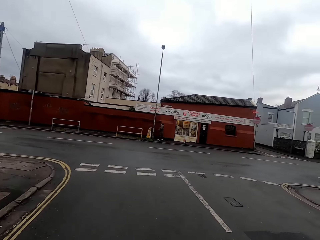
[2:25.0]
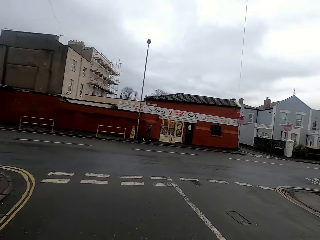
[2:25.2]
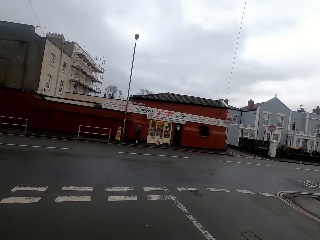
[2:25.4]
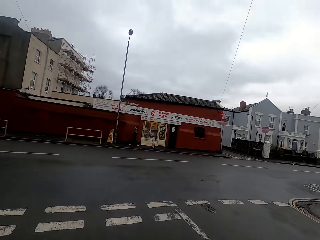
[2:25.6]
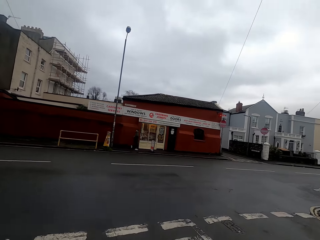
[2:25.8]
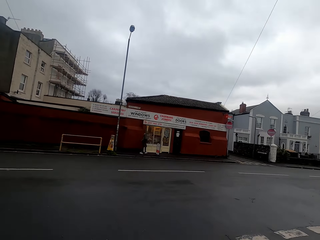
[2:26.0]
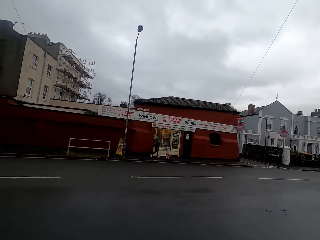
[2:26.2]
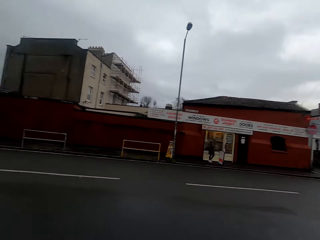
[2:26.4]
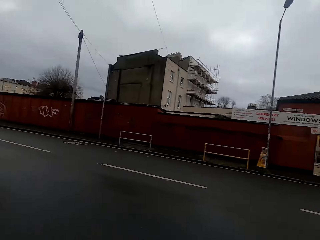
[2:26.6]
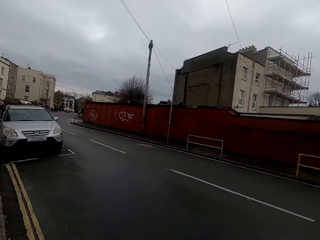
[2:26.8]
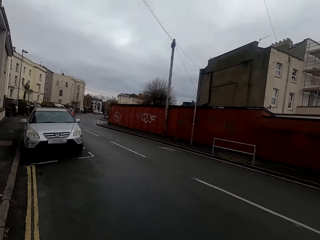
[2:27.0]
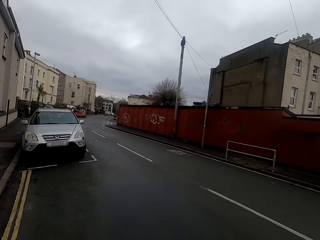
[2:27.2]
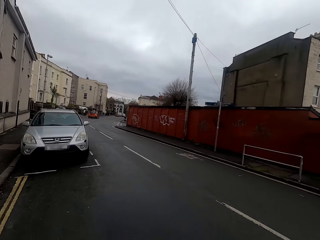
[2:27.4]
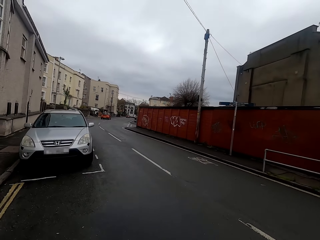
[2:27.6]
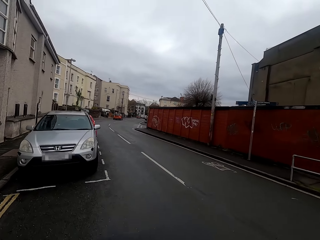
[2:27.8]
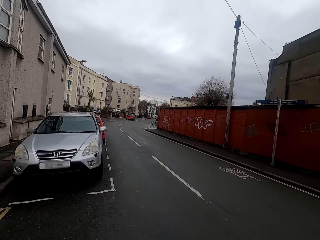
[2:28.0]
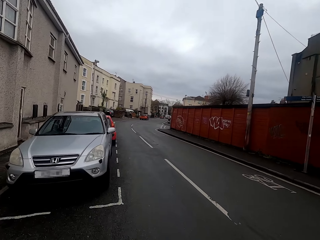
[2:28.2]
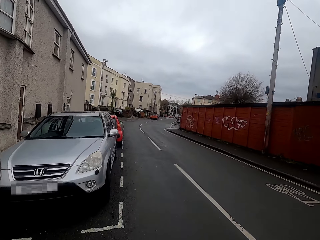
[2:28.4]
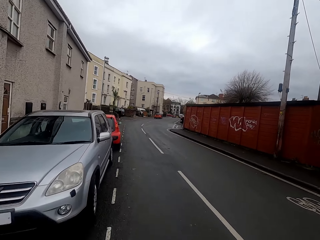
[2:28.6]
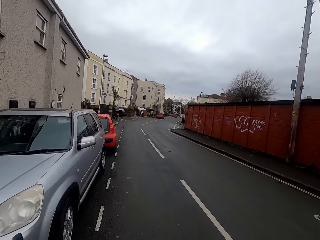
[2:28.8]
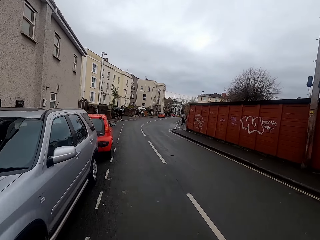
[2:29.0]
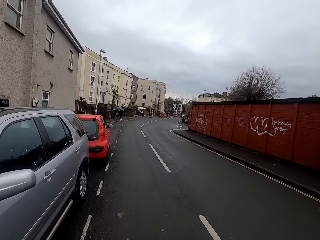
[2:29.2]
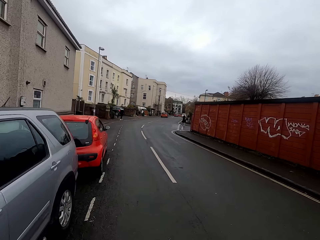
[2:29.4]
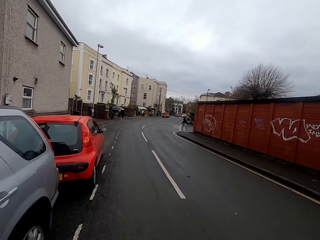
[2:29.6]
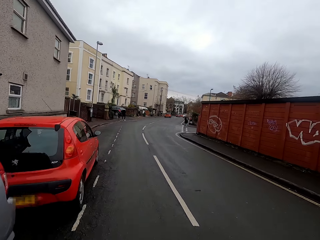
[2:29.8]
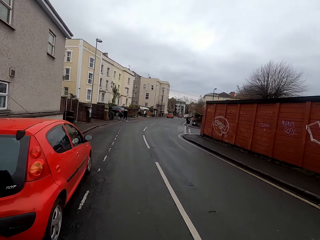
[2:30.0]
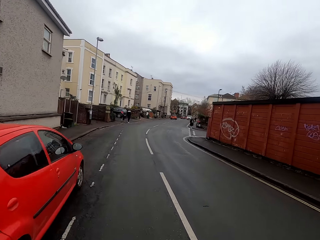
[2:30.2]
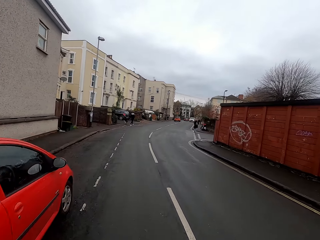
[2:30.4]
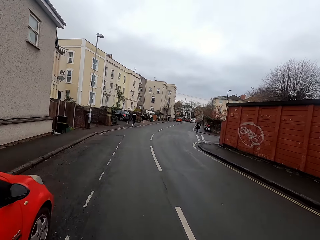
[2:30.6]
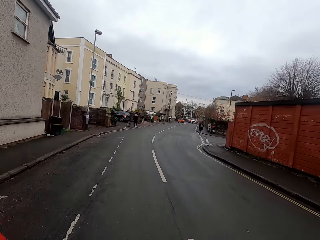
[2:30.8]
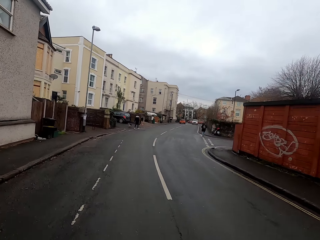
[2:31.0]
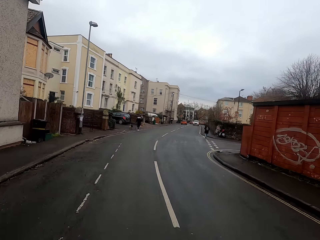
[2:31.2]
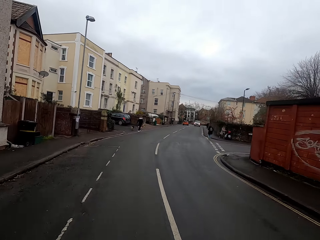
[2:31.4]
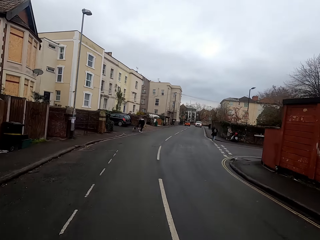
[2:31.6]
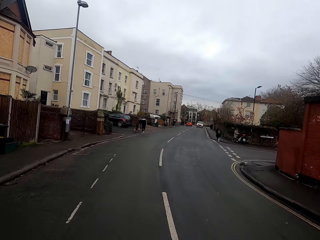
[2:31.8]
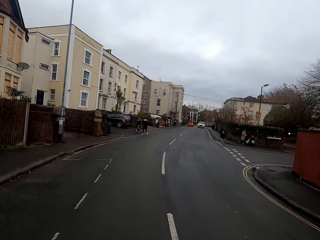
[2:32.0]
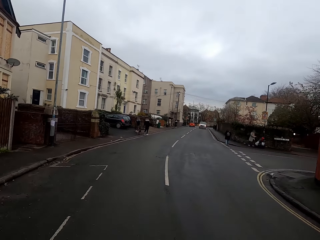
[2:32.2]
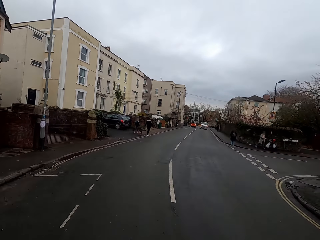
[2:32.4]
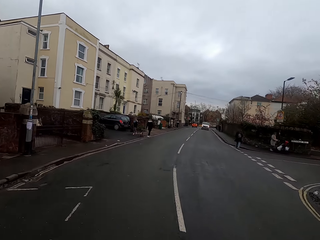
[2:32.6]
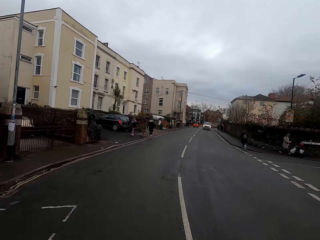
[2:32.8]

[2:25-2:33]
The camera wearer turns left on the bike on the road.

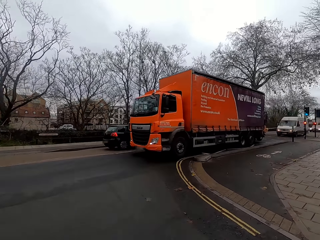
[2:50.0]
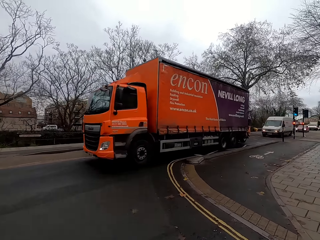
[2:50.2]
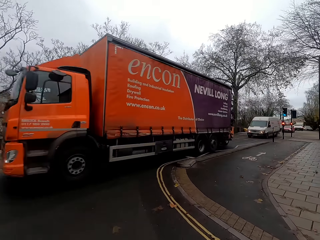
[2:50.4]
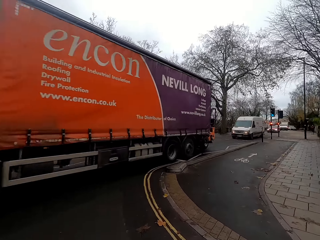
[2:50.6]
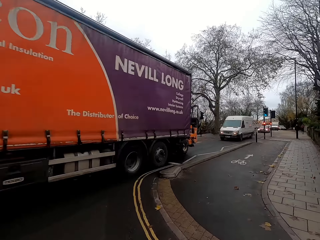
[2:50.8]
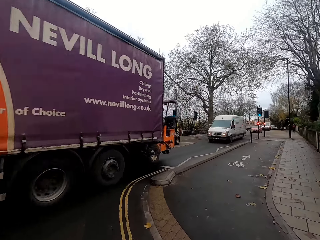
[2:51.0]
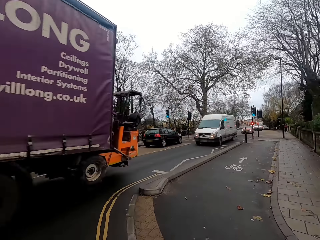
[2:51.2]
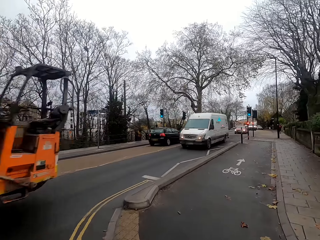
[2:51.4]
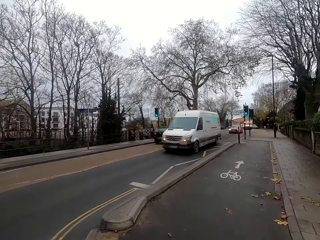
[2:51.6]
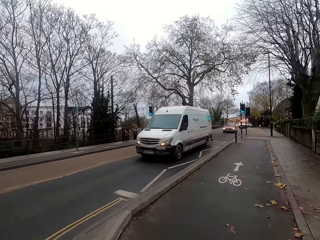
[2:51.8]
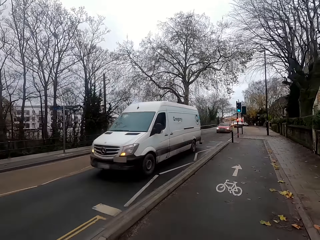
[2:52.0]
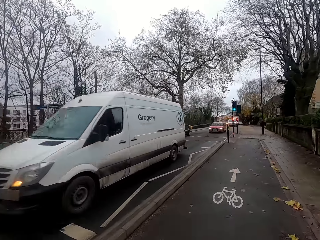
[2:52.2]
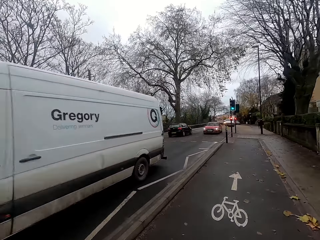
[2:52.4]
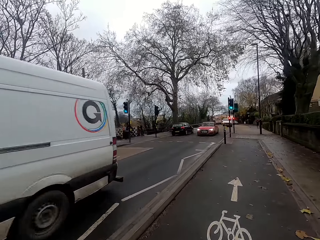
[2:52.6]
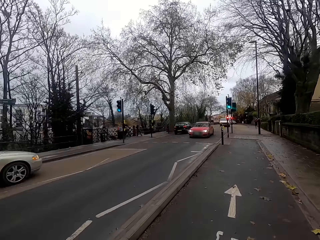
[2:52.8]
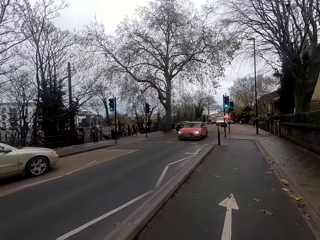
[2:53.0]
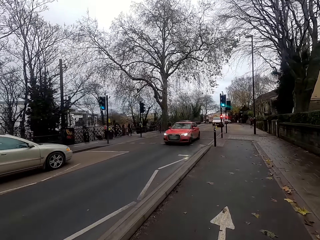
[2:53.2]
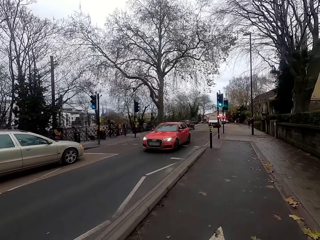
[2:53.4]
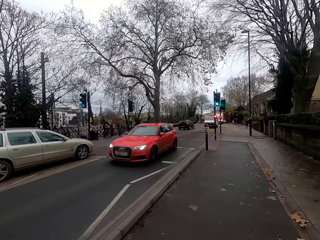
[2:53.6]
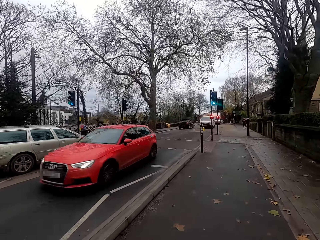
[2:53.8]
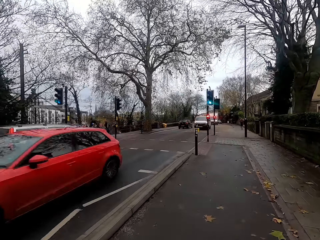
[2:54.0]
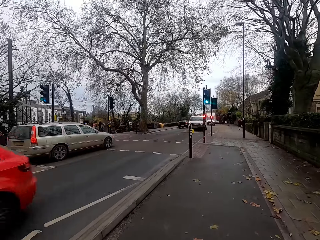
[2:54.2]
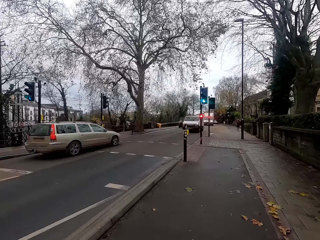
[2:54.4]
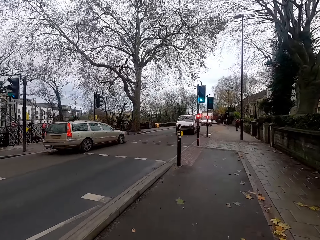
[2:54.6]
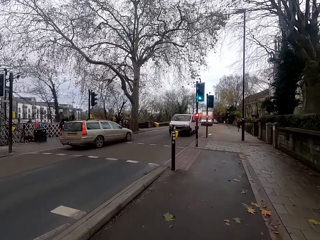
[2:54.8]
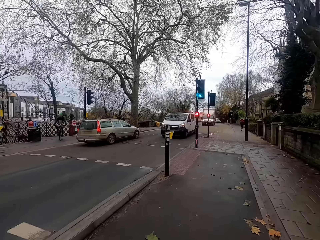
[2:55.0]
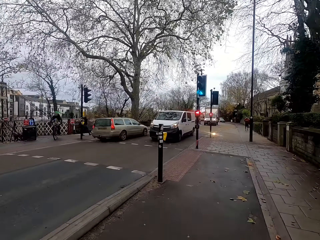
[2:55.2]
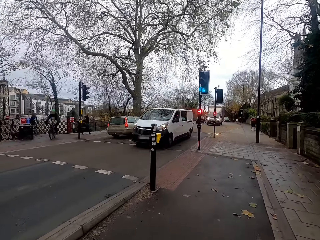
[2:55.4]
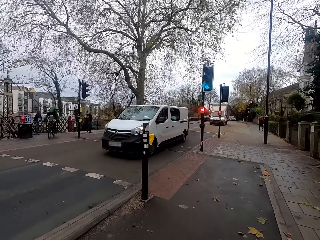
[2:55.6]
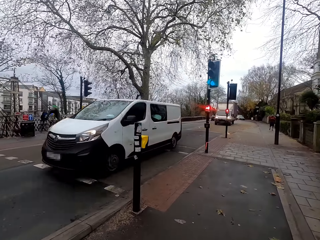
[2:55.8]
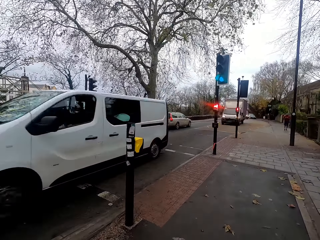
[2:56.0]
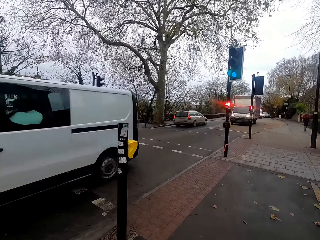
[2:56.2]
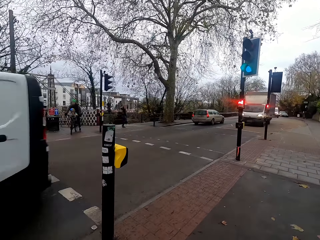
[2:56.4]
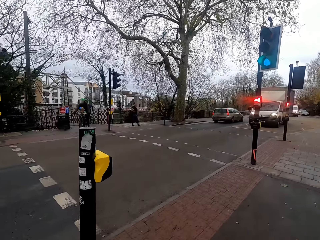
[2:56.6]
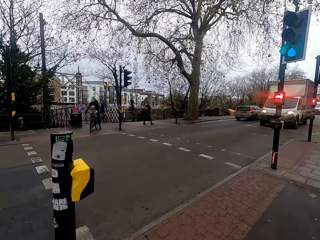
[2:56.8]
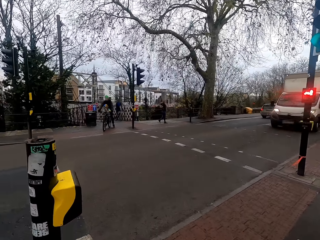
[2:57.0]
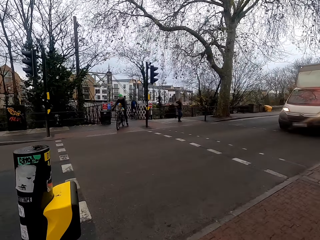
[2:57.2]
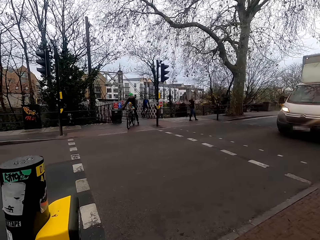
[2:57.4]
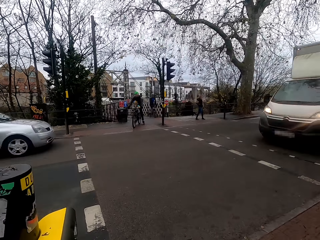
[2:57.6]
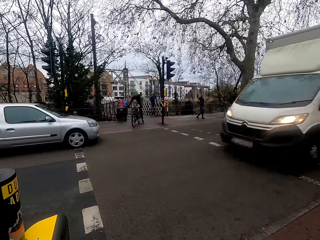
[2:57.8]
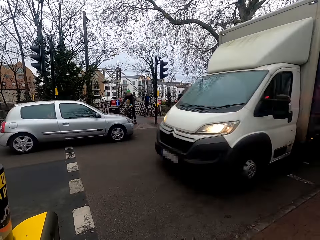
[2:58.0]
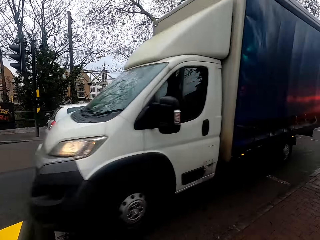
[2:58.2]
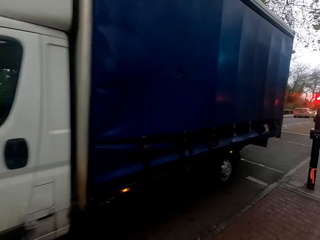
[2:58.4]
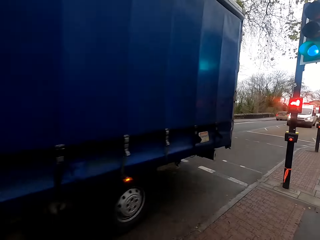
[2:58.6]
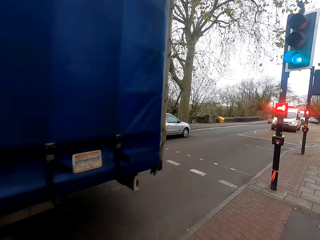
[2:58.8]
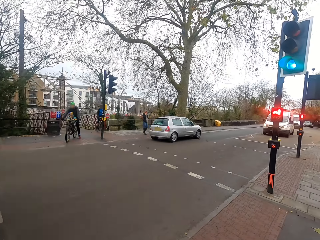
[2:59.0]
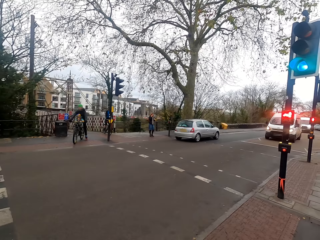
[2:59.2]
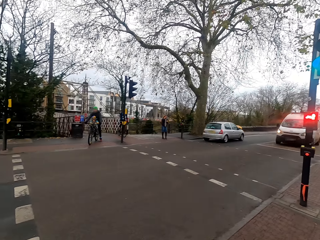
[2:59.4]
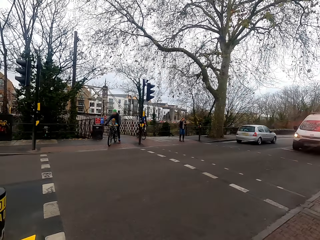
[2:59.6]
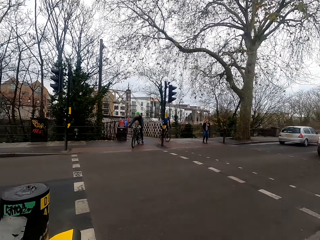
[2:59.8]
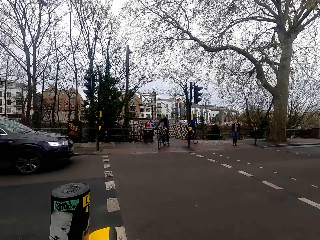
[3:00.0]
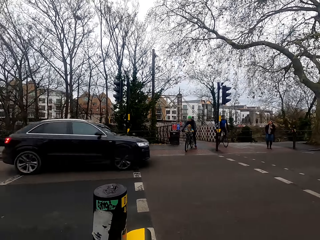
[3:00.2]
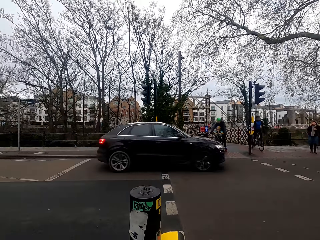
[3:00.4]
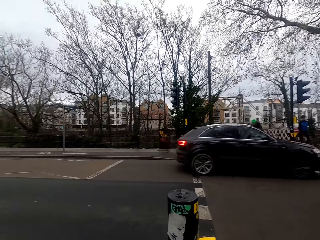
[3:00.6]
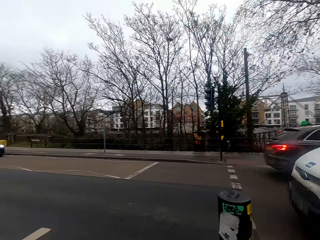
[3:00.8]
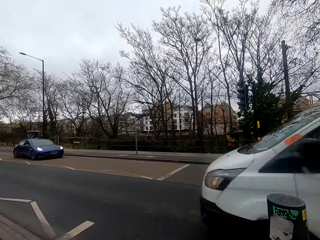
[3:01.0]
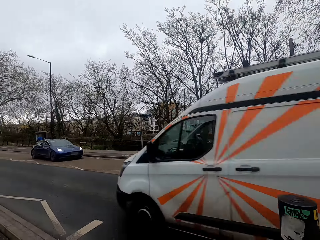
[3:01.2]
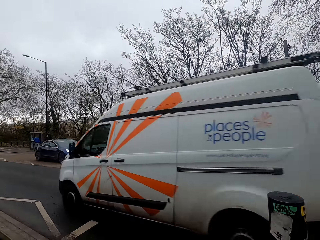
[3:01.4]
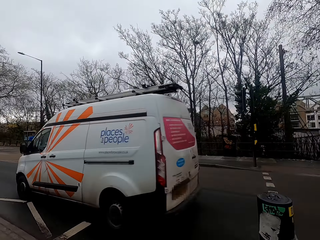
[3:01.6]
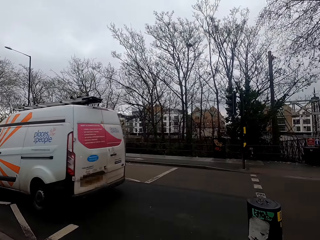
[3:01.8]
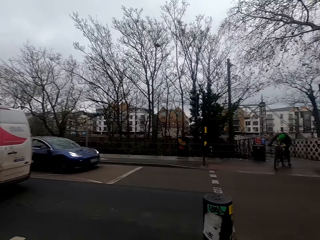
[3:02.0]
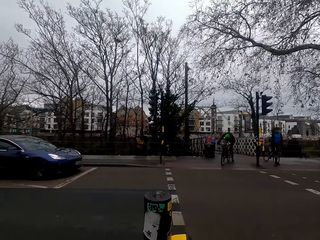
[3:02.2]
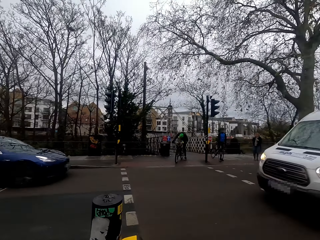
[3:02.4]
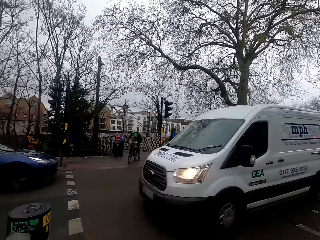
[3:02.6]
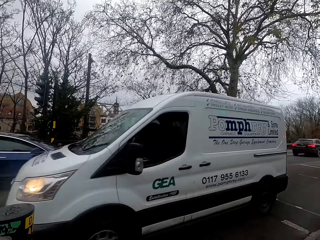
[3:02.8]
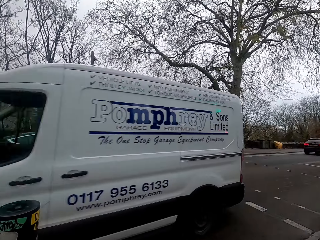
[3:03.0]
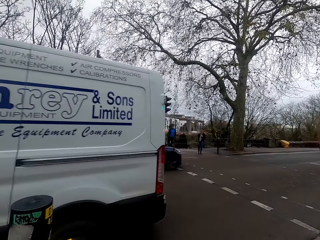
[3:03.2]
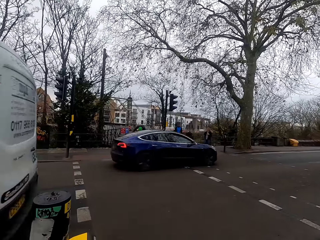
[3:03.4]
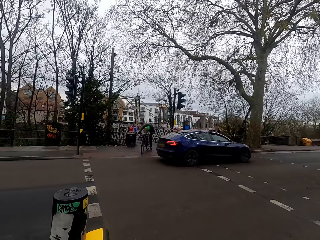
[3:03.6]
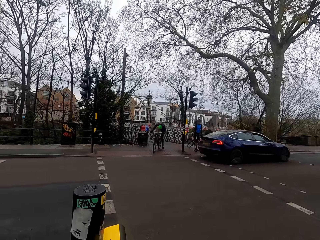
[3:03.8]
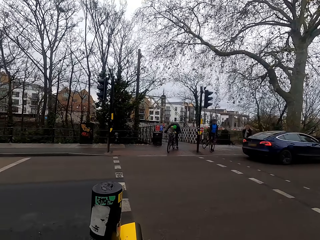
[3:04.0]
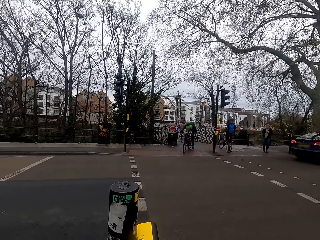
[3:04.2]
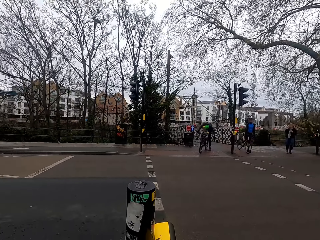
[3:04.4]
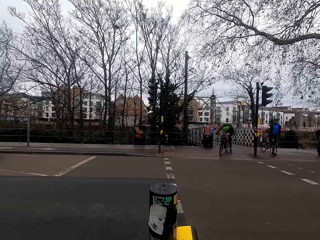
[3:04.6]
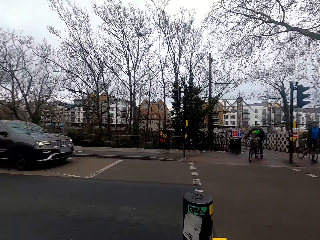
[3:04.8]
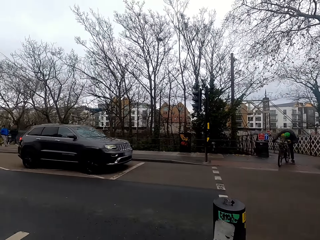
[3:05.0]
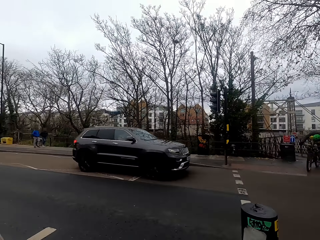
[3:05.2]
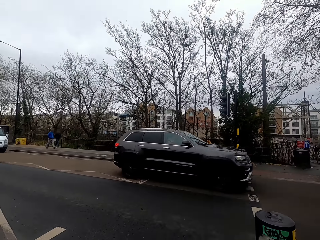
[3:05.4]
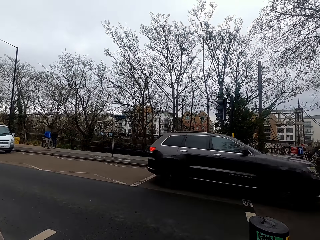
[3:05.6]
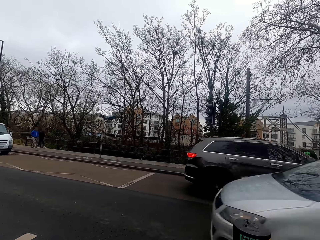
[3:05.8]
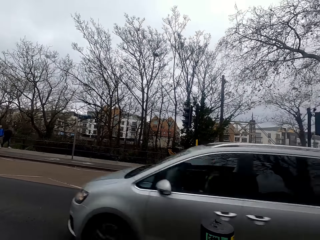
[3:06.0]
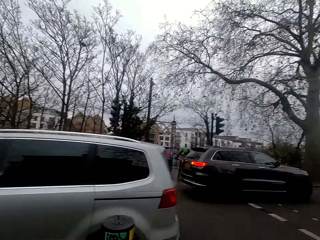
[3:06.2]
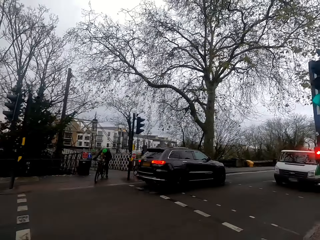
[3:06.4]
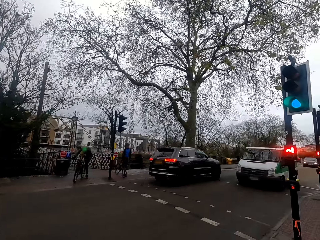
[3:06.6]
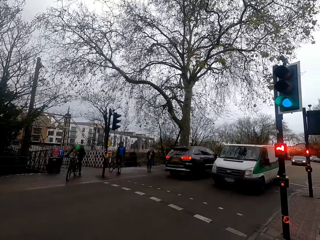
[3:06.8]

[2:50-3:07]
The camera wearer turns right on the bike on the road. They stop at a traffic light and look around.
